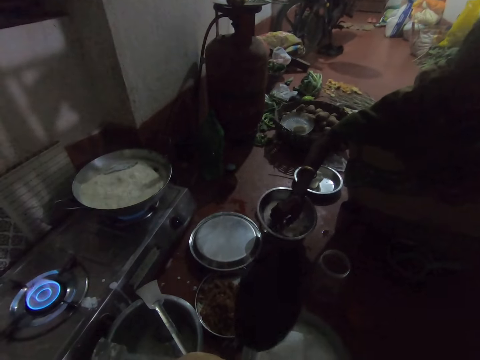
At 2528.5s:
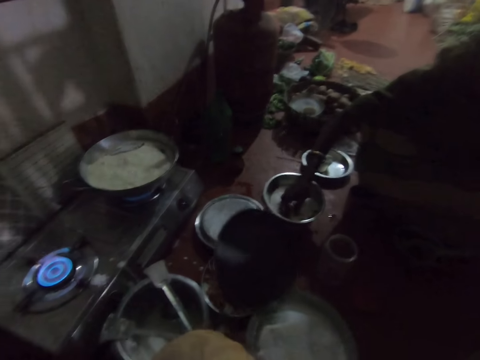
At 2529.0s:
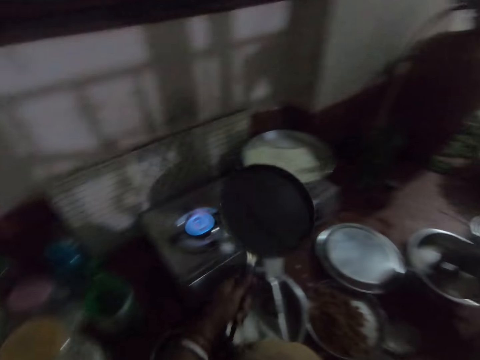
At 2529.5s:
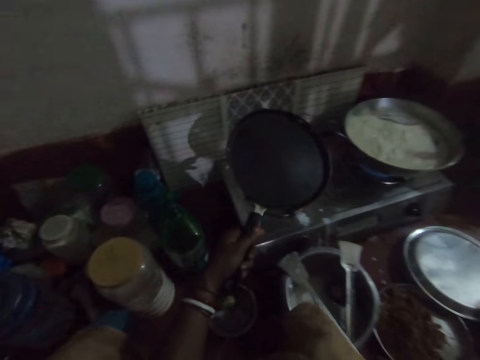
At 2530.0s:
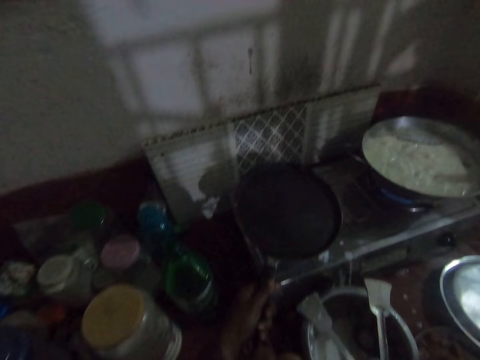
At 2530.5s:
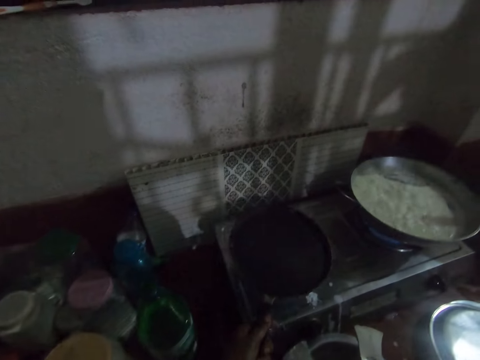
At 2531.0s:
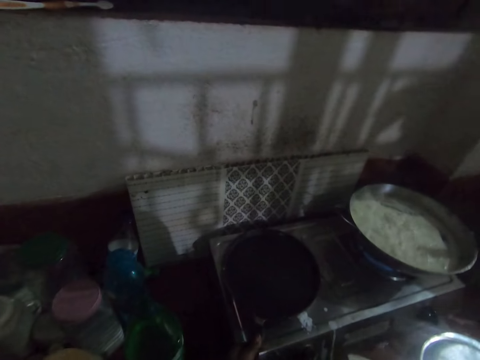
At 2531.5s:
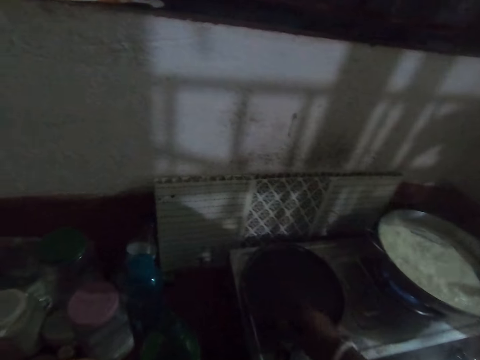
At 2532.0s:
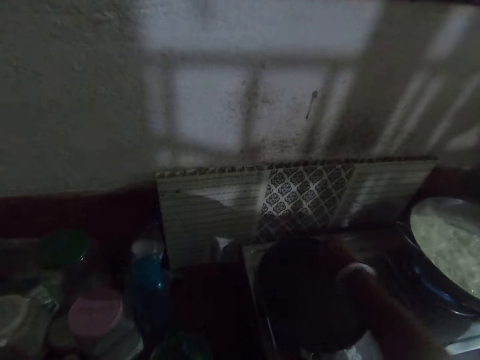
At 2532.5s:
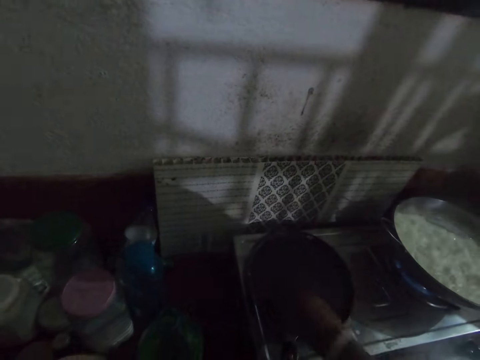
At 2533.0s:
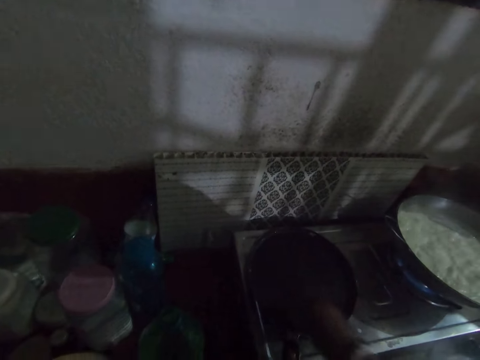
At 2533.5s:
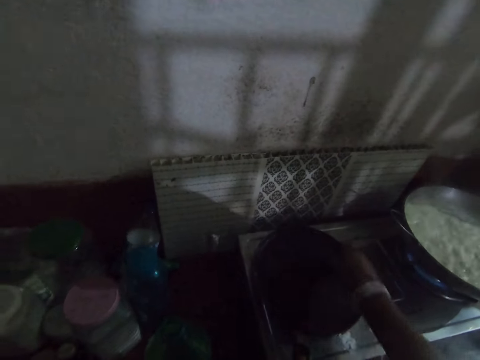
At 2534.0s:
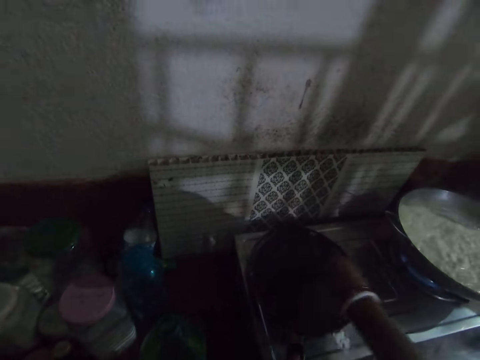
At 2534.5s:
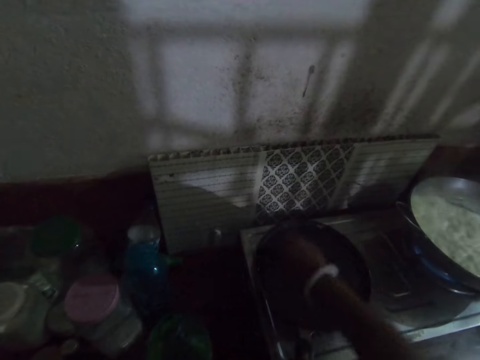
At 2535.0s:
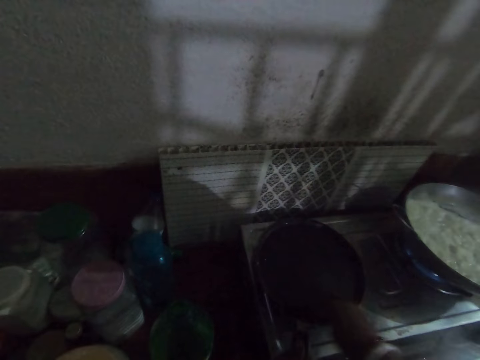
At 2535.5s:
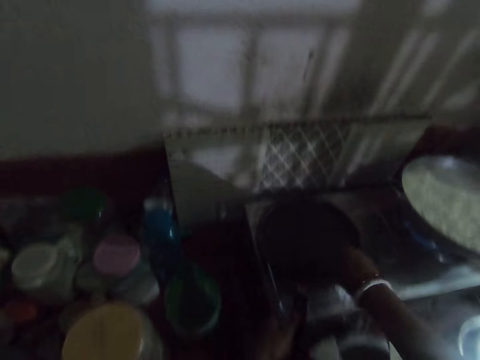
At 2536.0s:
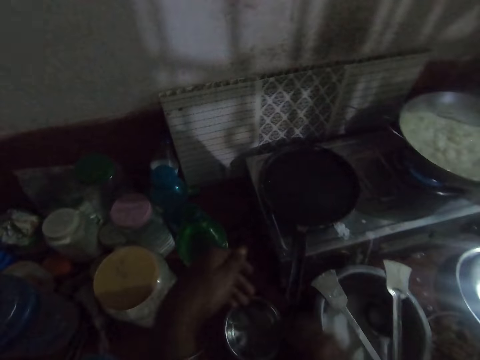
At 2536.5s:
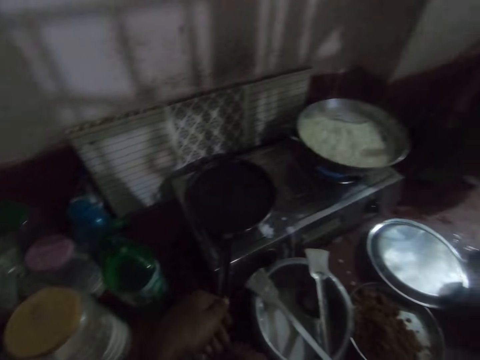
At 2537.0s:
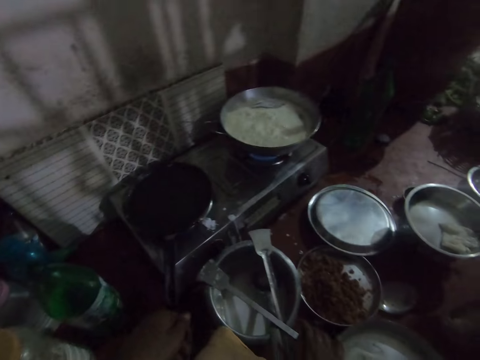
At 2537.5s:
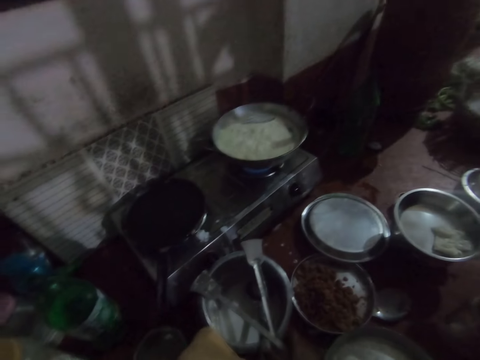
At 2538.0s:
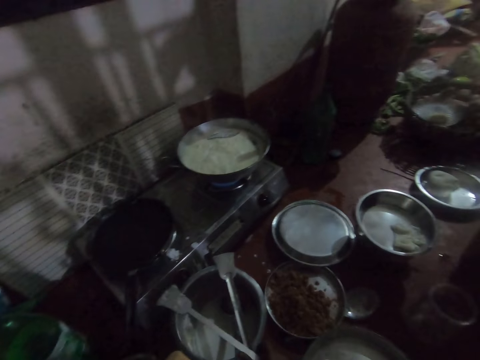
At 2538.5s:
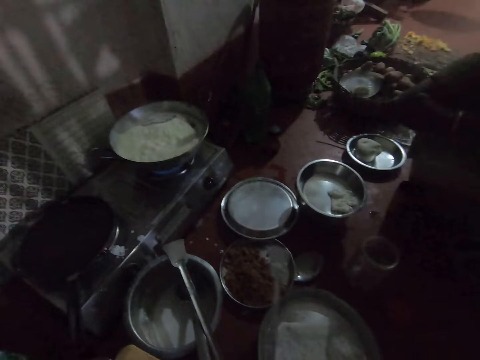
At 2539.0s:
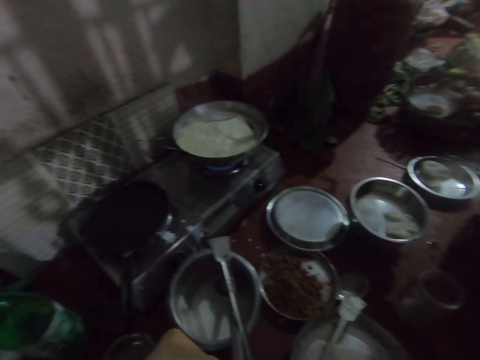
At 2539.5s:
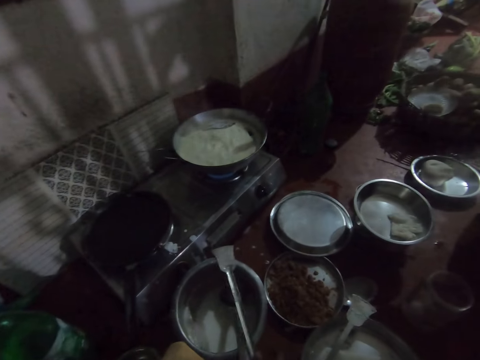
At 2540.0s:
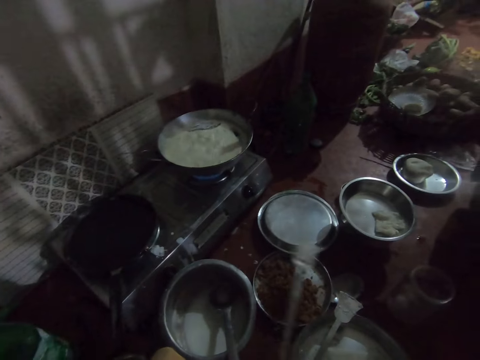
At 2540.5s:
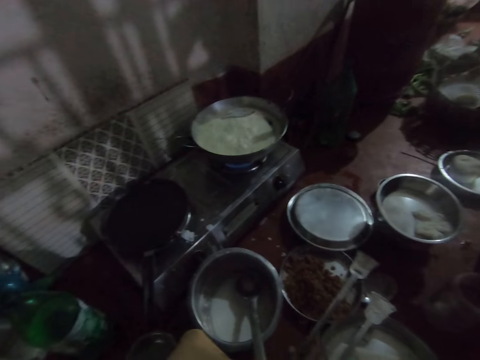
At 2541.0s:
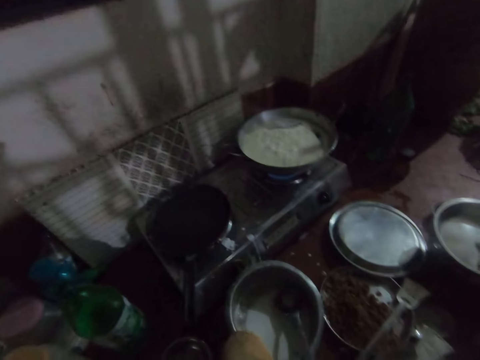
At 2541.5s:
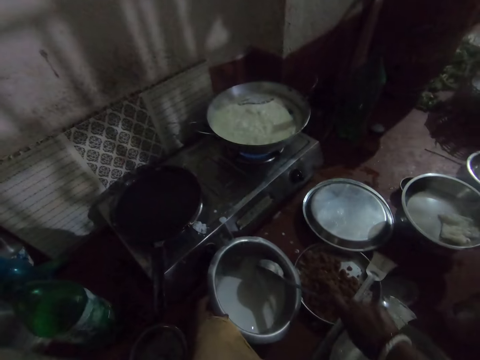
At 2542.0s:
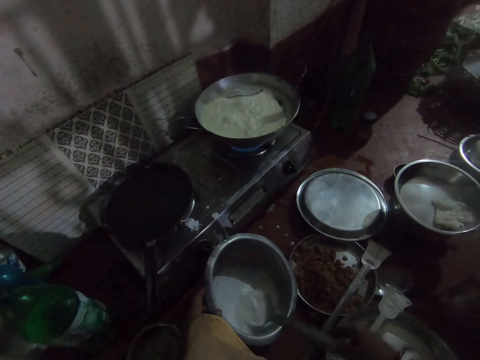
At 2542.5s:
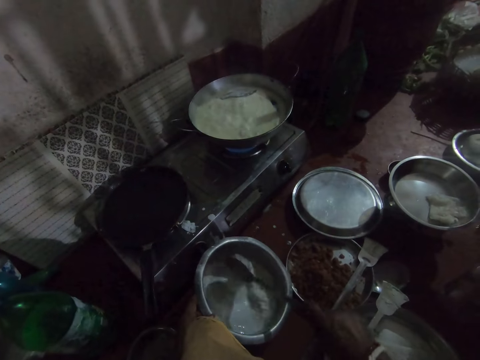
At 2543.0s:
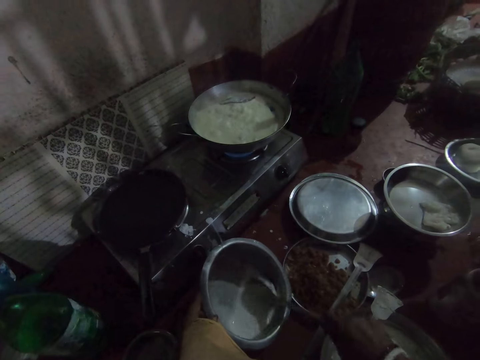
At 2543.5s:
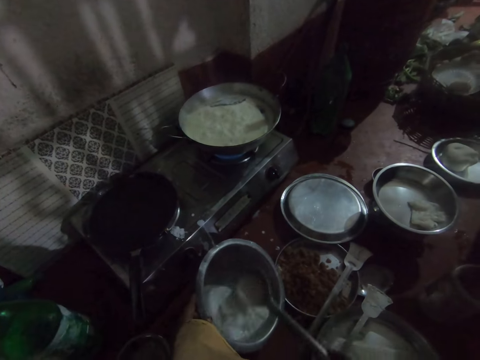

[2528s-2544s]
The camera wearer lifts the pan. She puts her hand in the bowl. She places the bowl on the burner. She places the pan on the gas cooker with her left hand. She applies cooking fat on the pan. She sprinkles some oil in the pan with her right hand. She drops the cooking fat in the bowl. She moves the spatula. She transfers the spoon from the bowl of batter to the other pan on the floor with her right hand. She transfers the second spoon from the bowl of batter to the other pan on the floor with her right hand. She holds the pot and serving spoon. She stirs the batter in the bowl with the spoon with her right hand.

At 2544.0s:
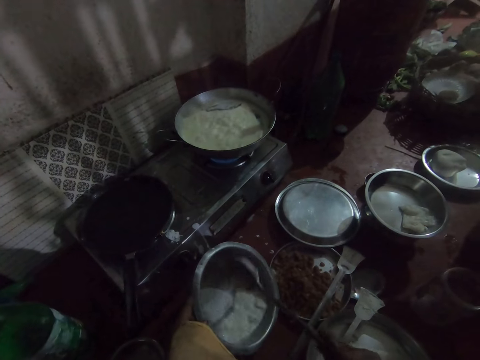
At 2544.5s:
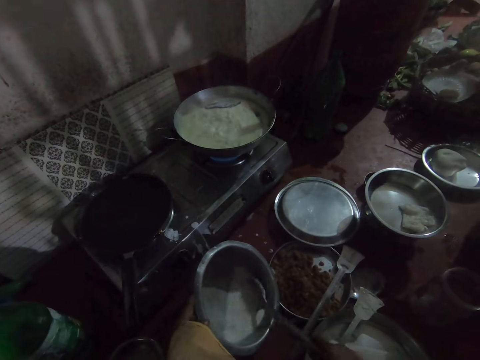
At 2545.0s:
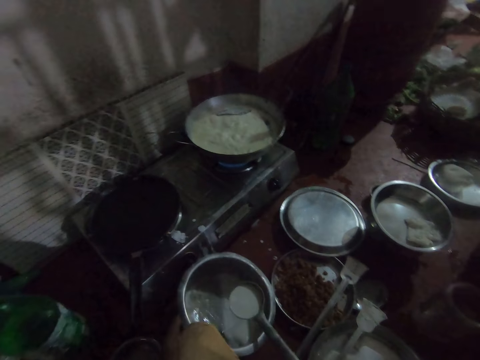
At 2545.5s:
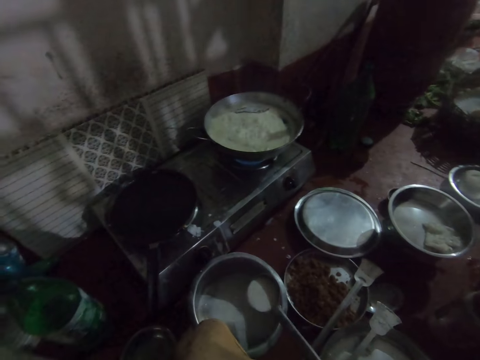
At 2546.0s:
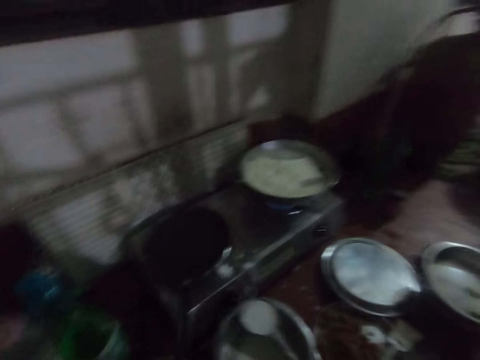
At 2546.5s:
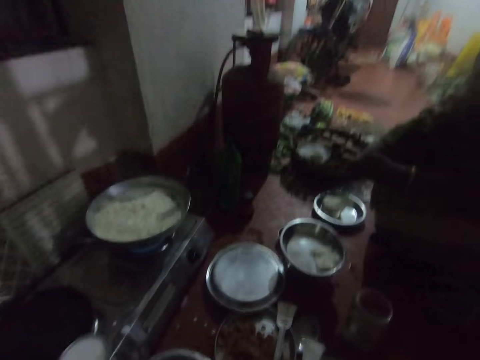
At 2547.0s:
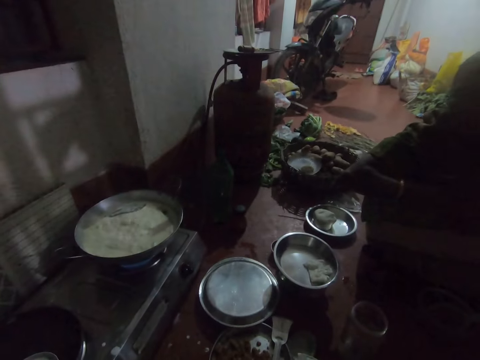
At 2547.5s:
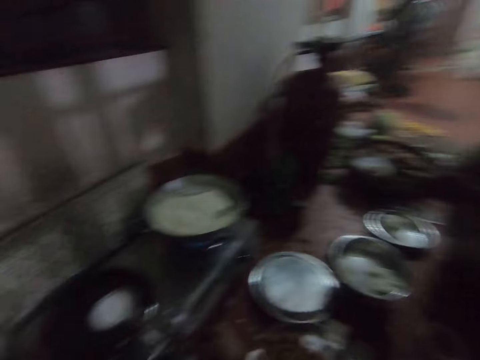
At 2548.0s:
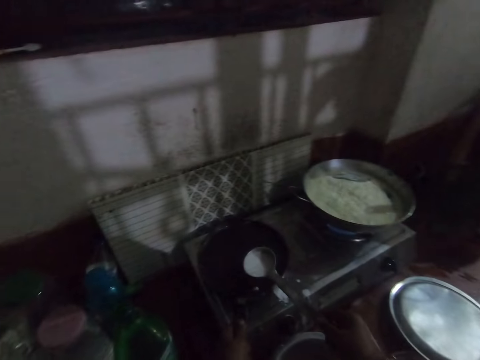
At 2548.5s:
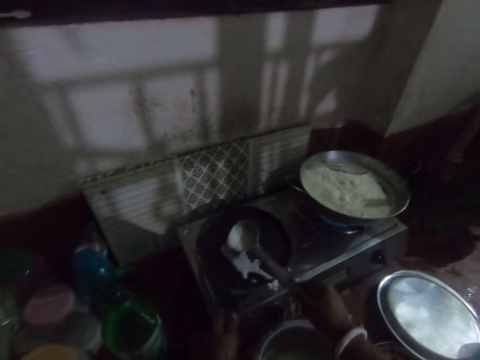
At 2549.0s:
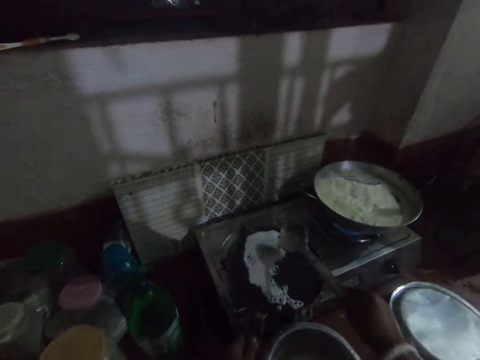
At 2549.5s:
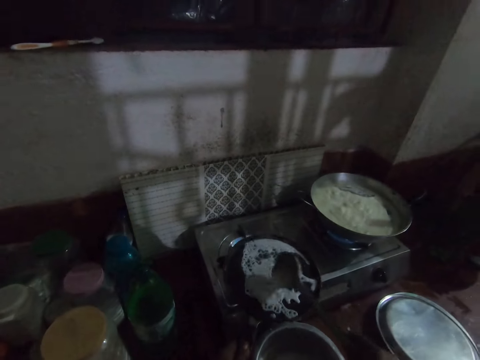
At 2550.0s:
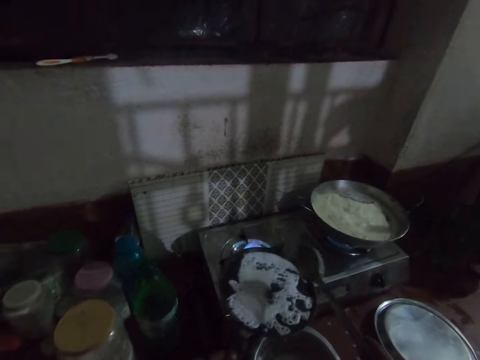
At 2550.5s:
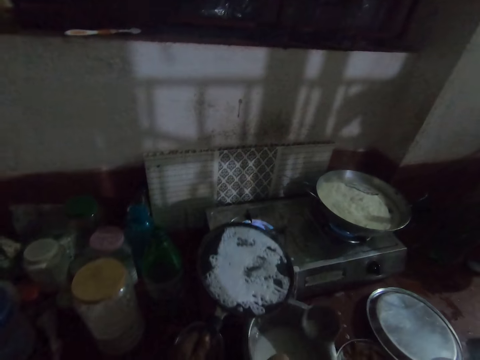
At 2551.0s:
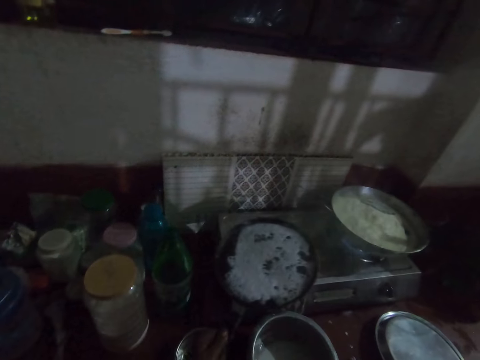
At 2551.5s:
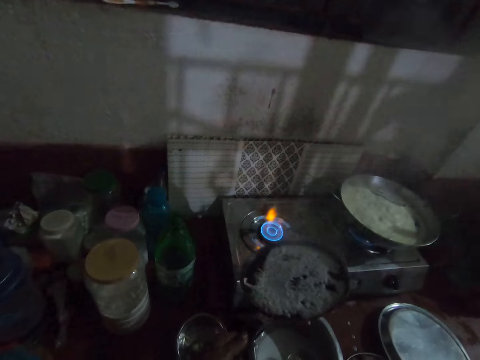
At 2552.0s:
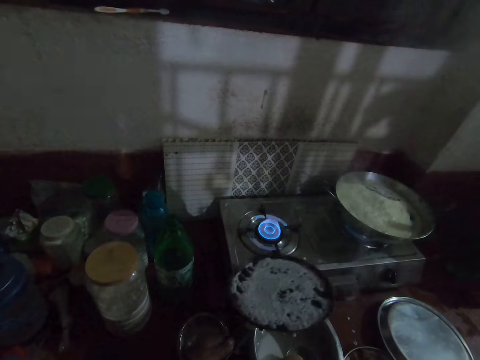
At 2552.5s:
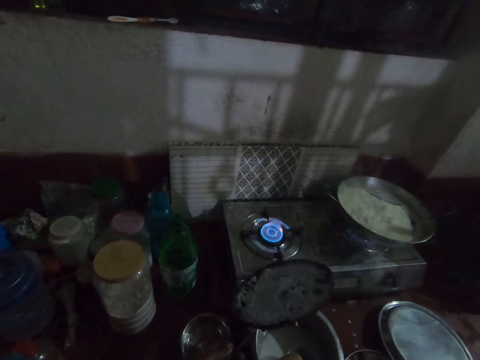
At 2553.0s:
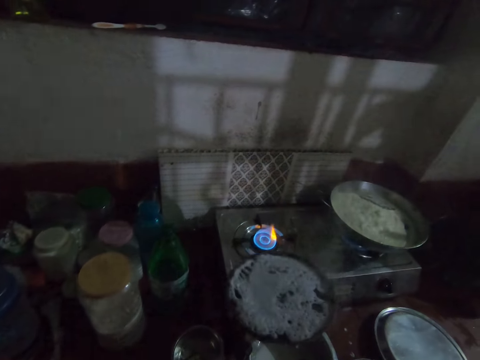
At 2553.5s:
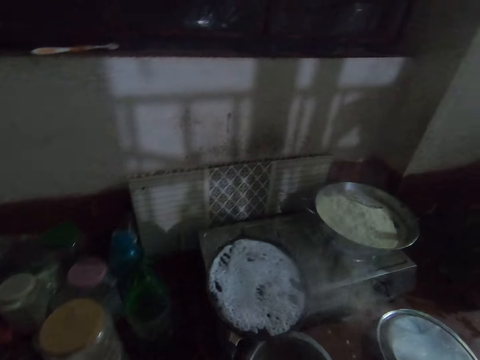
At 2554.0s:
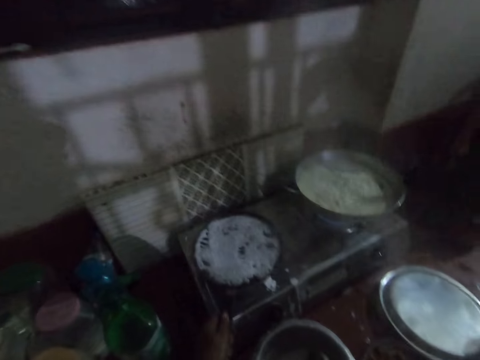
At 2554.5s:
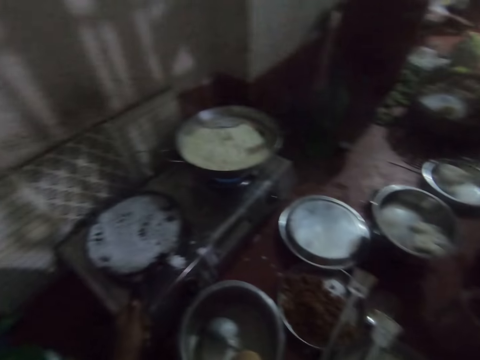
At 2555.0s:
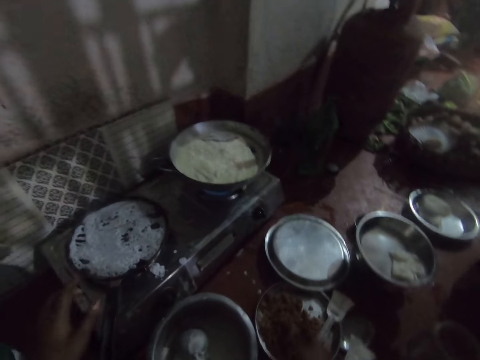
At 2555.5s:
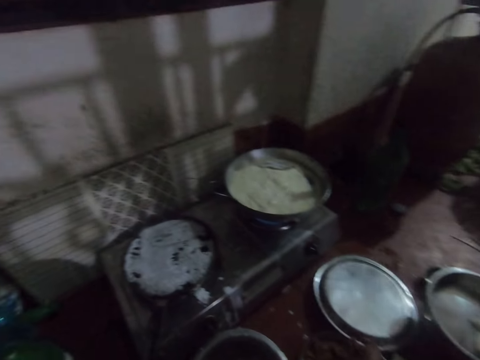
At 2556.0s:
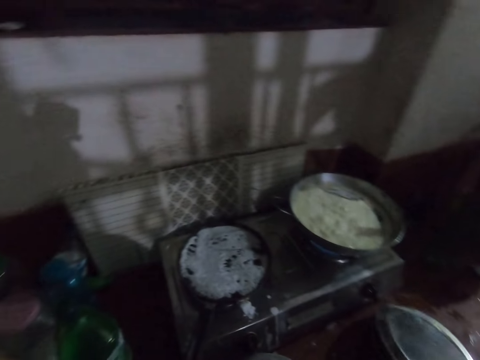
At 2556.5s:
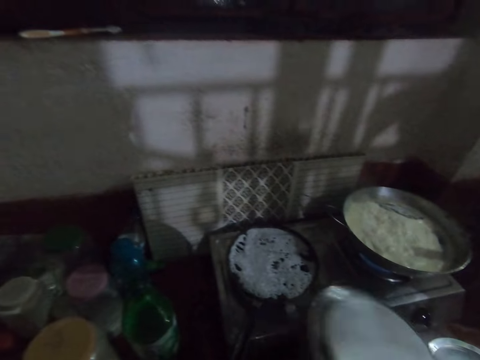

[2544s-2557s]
The camera wearer scoops some batter in the pot with the spoon. She turns around. She speaks to a woman. She pours the batter into the pan from the spoon. She spreads the batter on the pan. She removes the pan from the gas cooker with her left hand. She swirls the pan with her left hand. She places the pan on the gas cooker. She picks up the lid.
